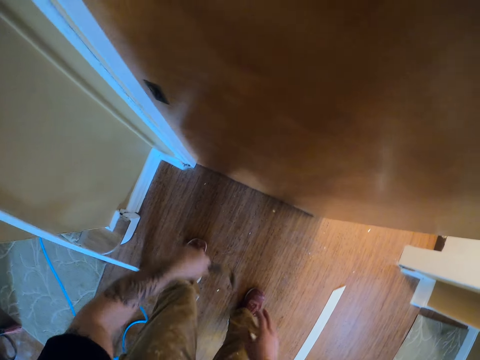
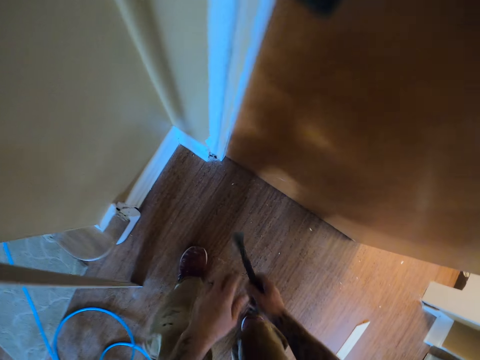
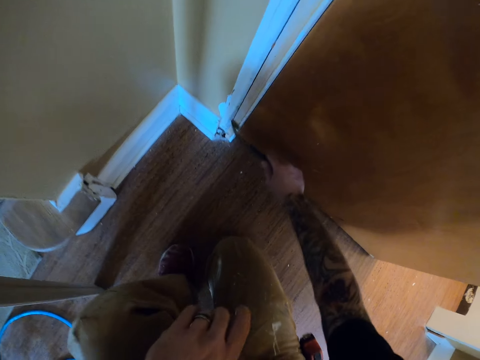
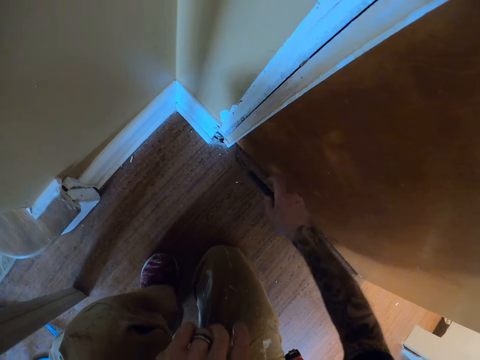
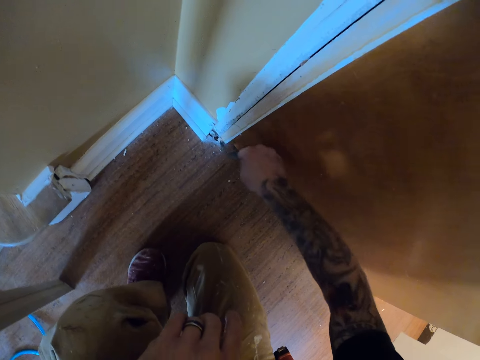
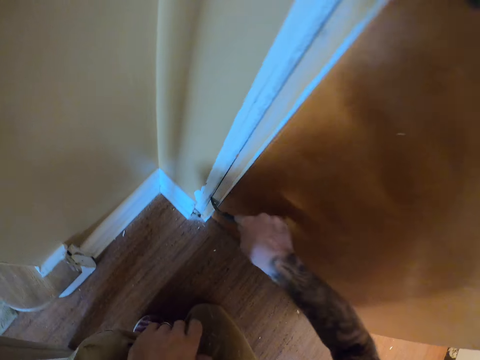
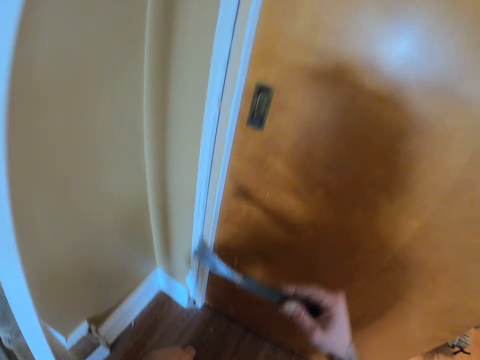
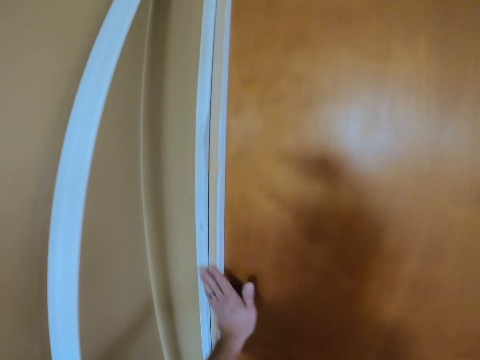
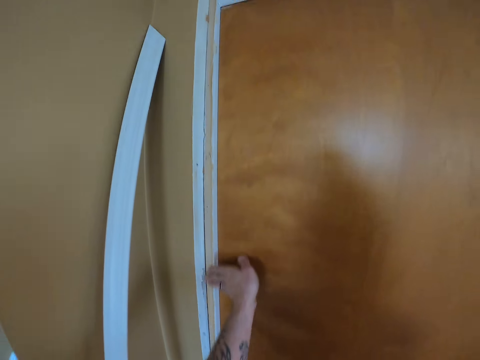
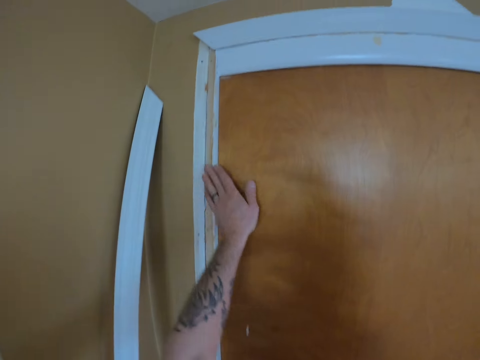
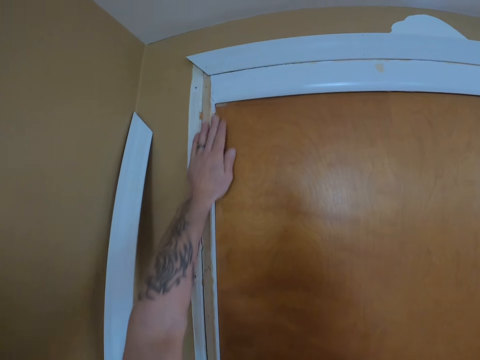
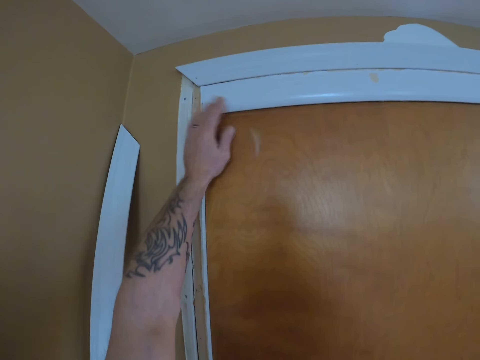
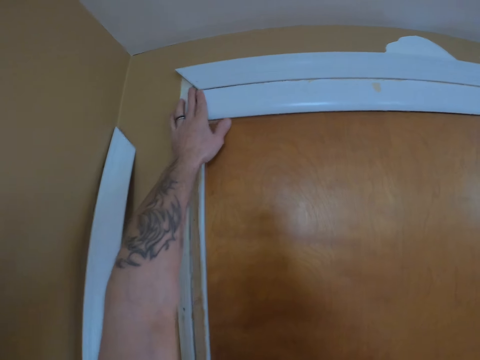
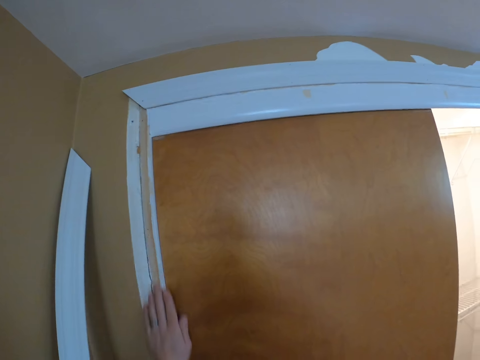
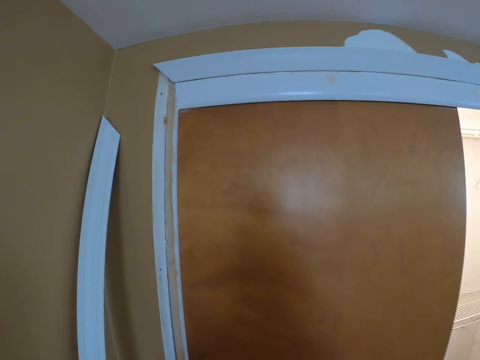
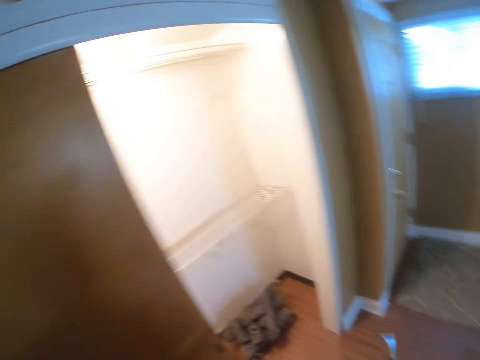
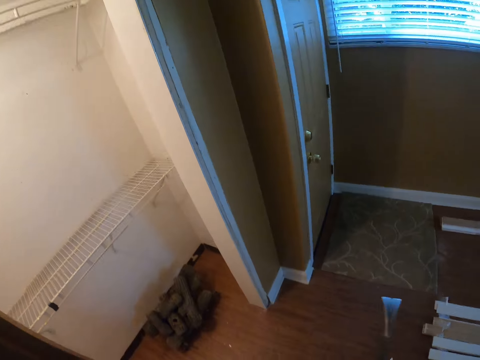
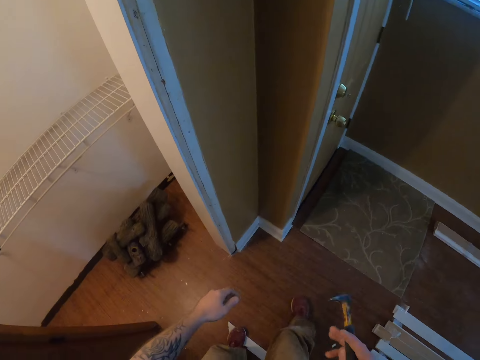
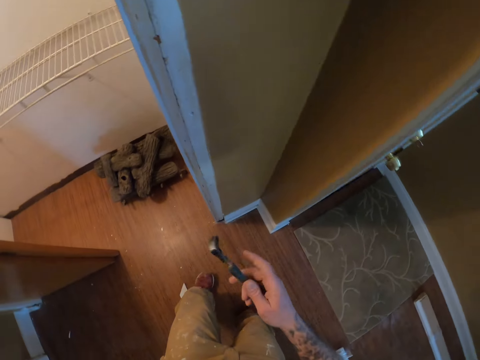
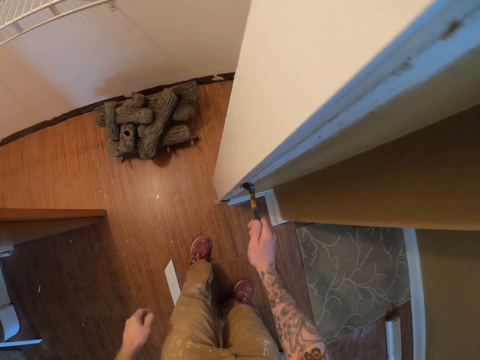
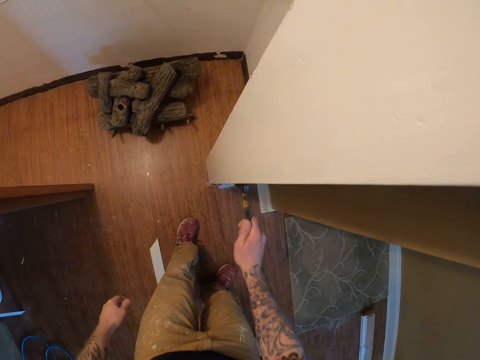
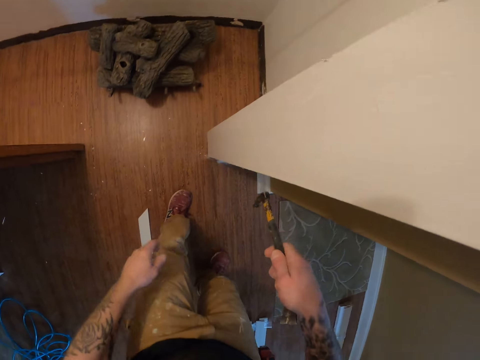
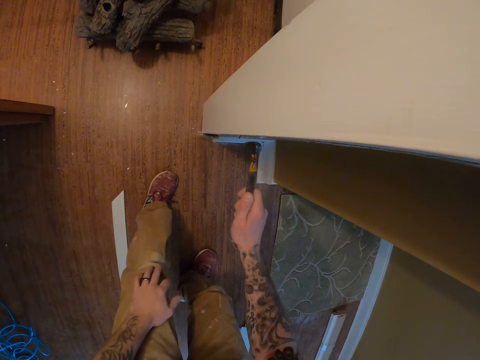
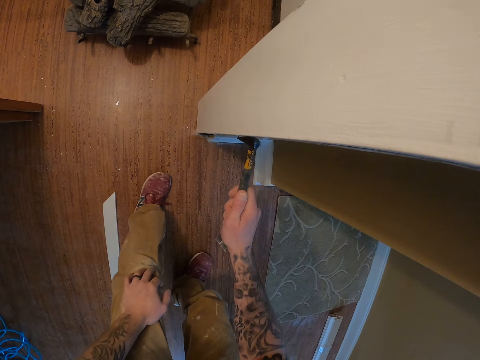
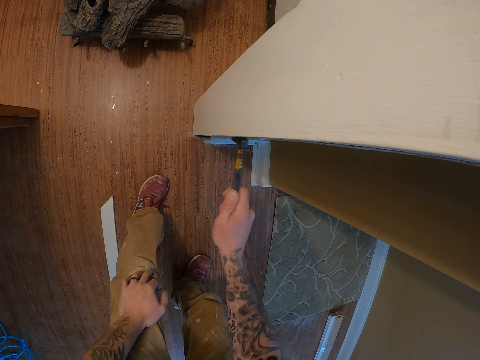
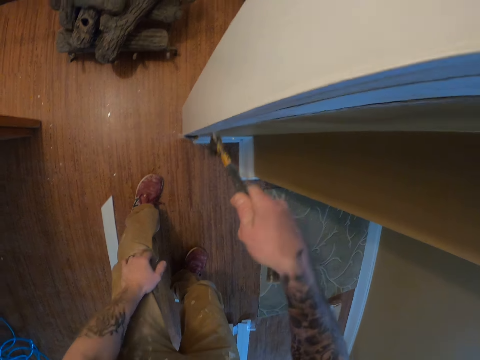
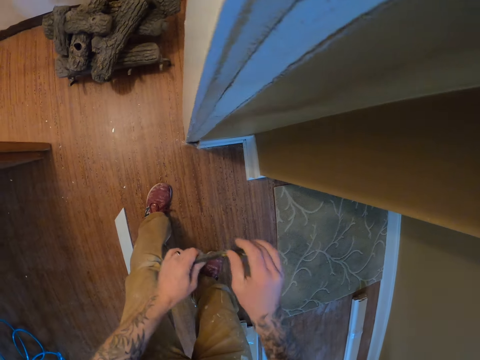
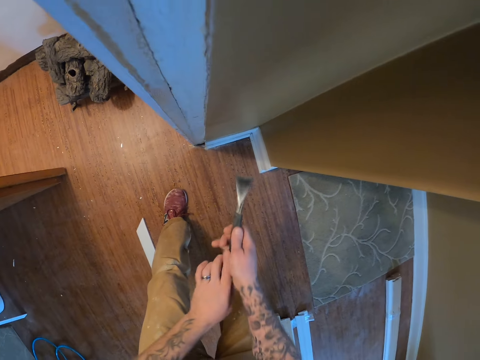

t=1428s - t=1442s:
The camera wearer scrapes the wood with the prybar. He rubs the side jamb. He wipes the side jamb with his hand. He walks. He removes nails on the side jamb with the prybar.

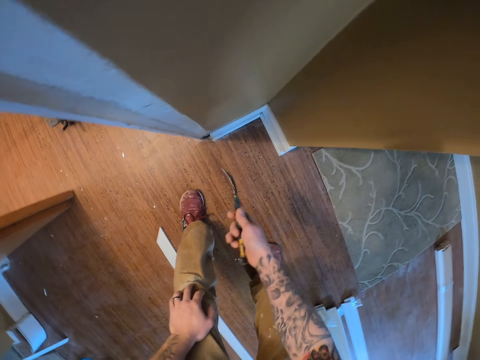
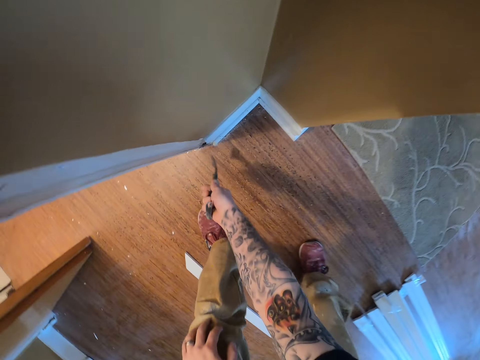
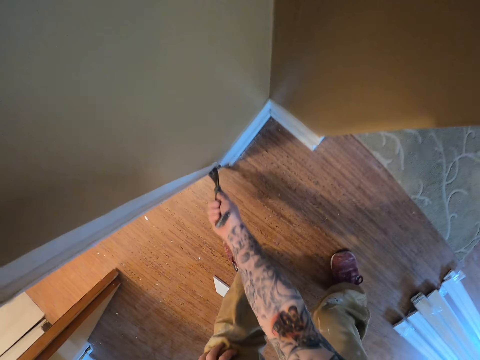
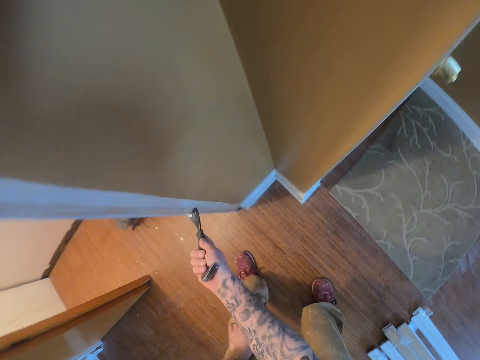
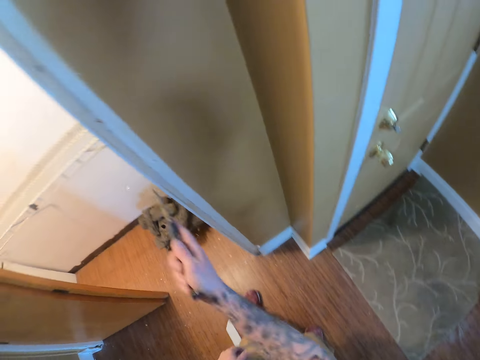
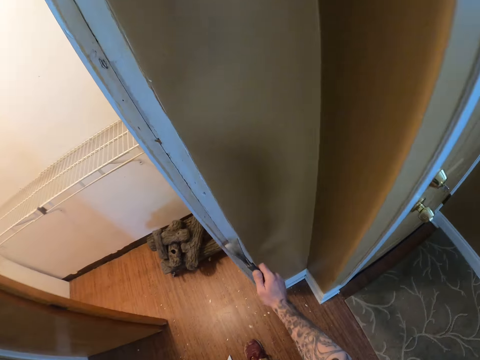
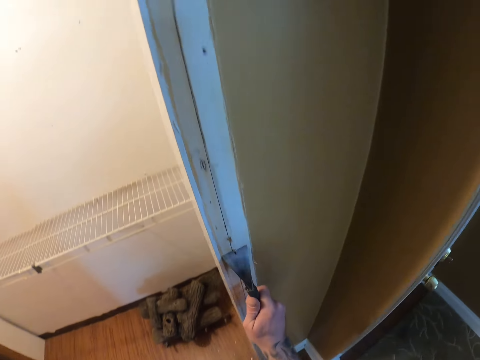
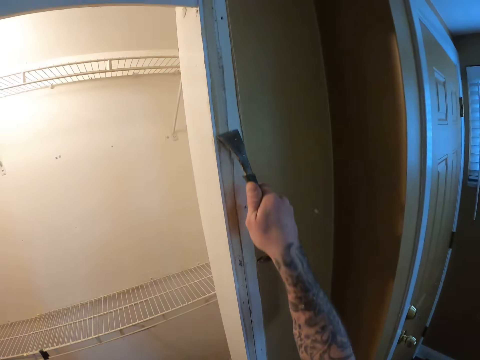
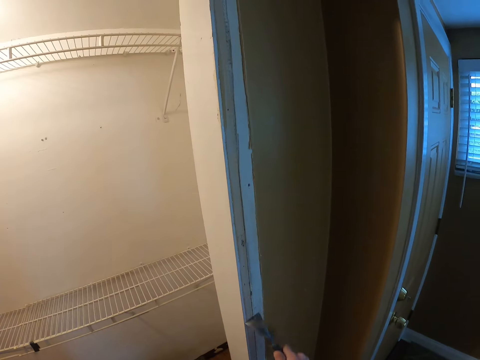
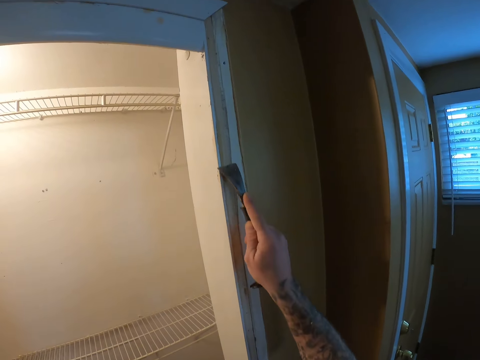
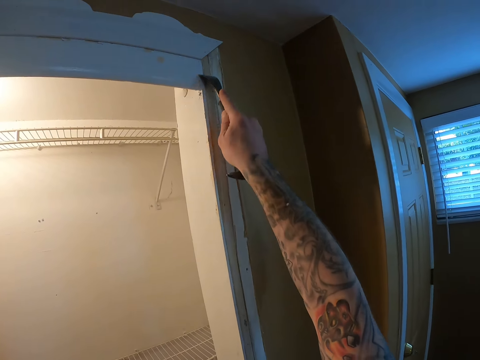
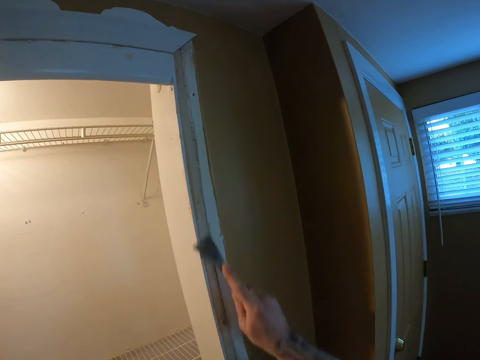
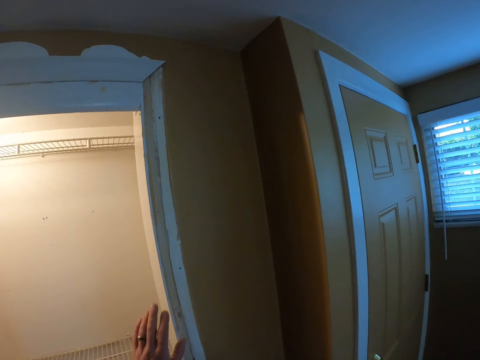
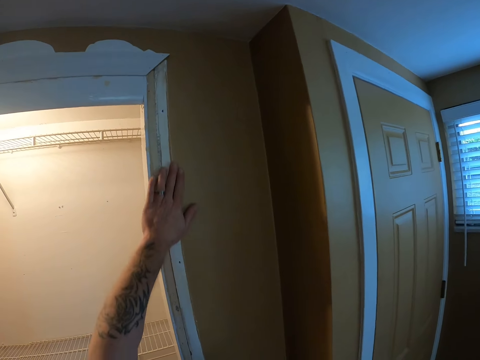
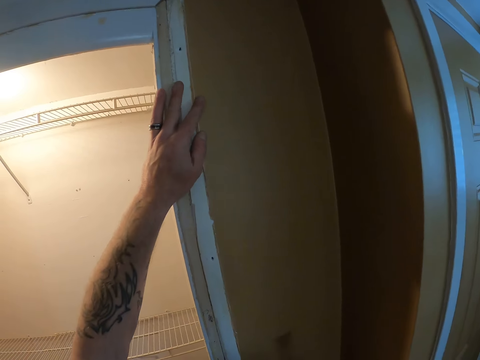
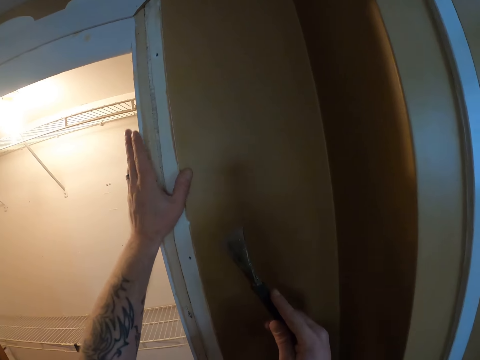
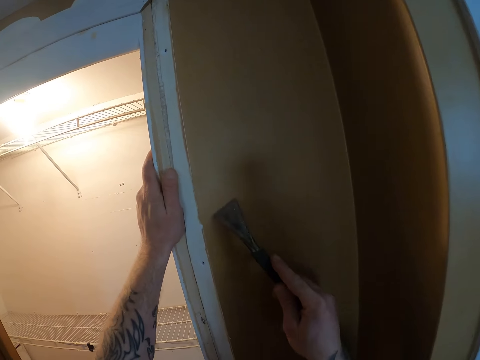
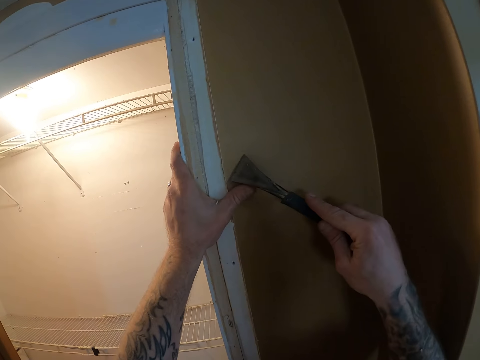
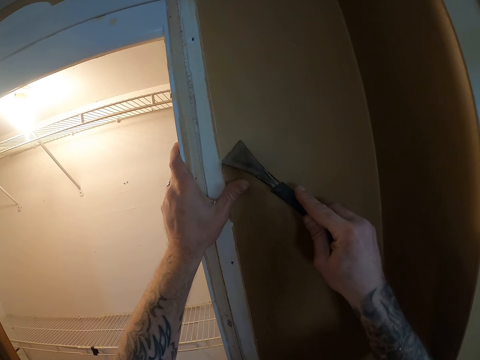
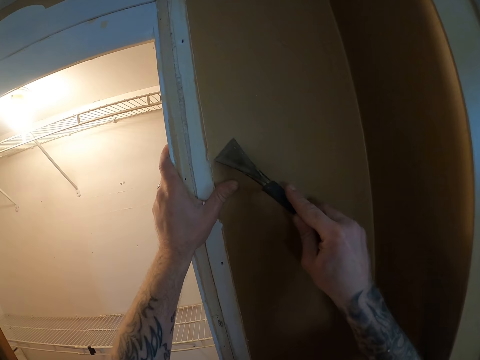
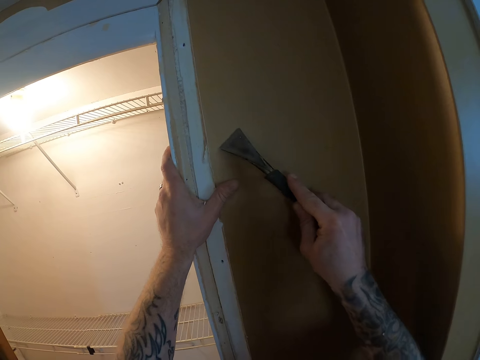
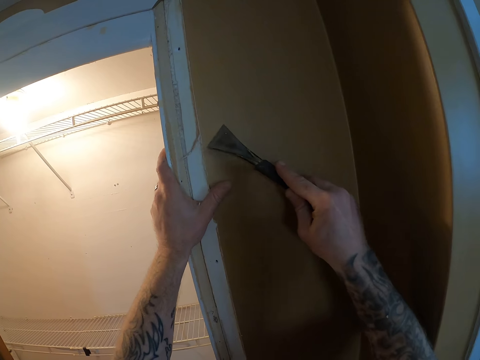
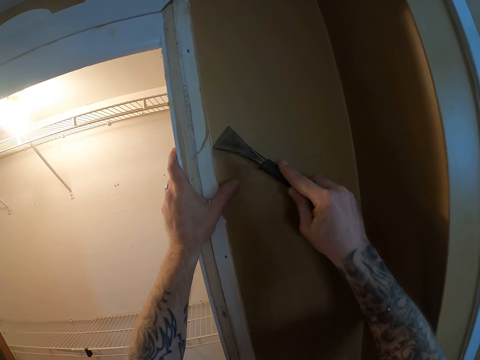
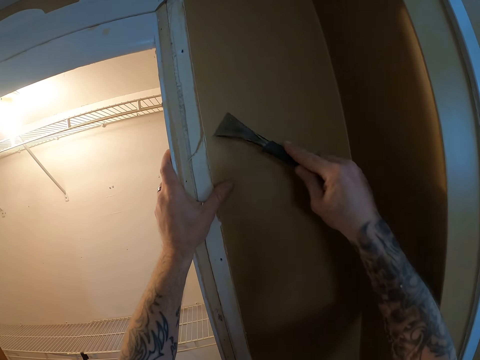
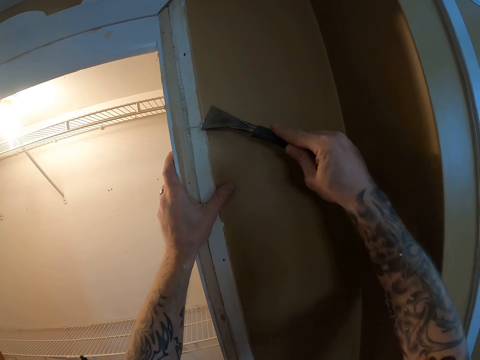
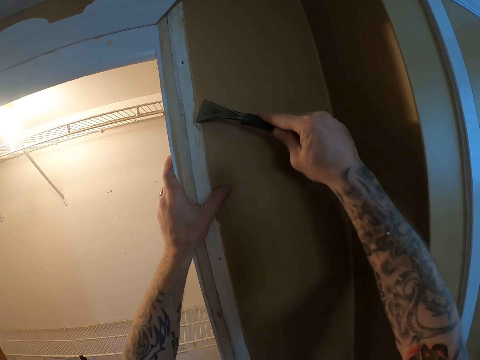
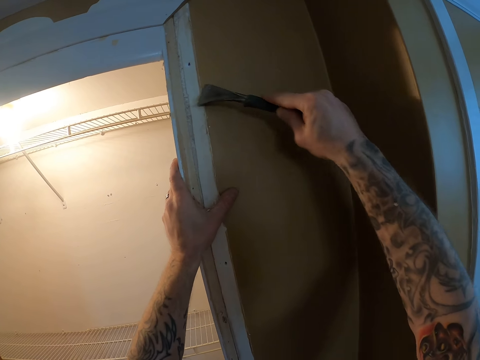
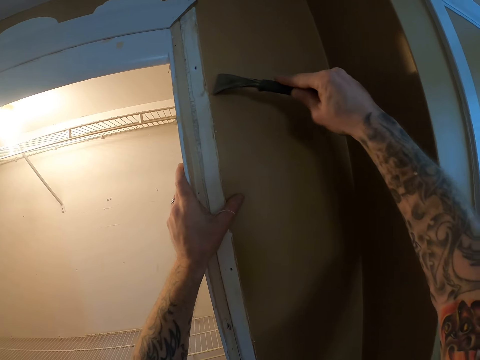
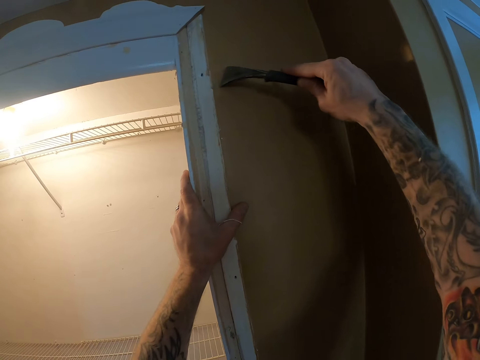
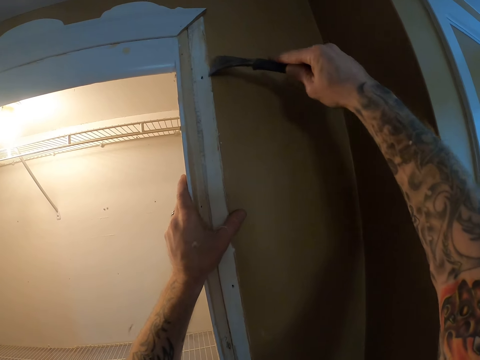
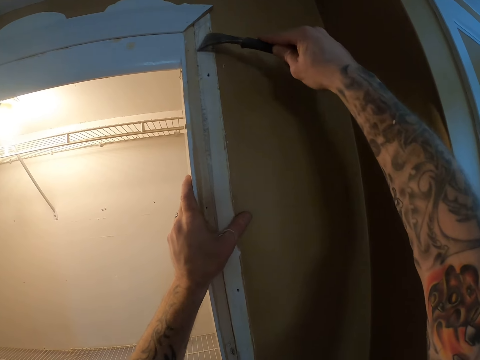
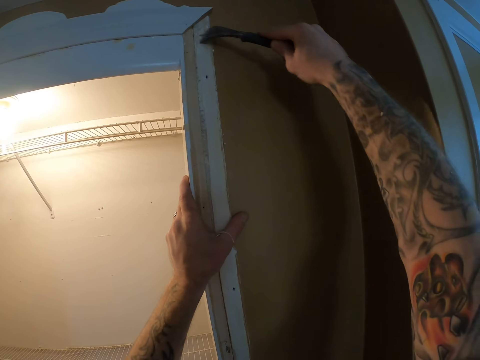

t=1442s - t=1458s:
The camera wearer scrapes the wood with the prybar. He rubs the side jamb. He wipes the side jamb with his hand. He scrapes wood from the wall. He rubs the door jamb.
